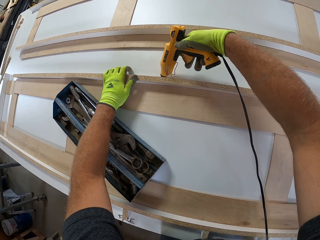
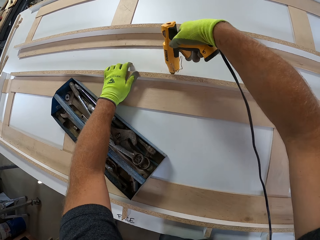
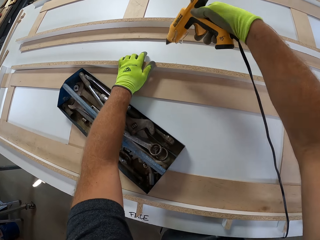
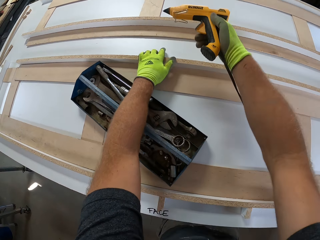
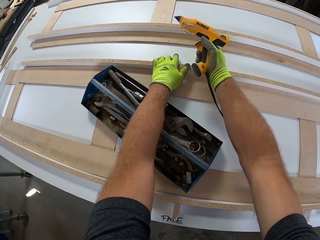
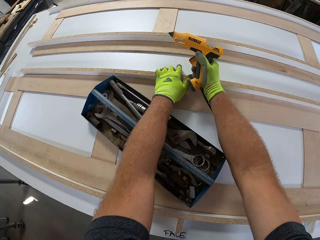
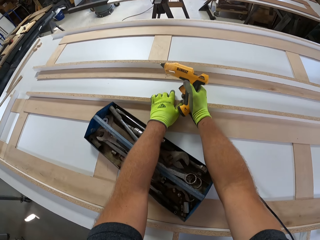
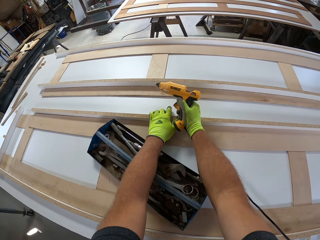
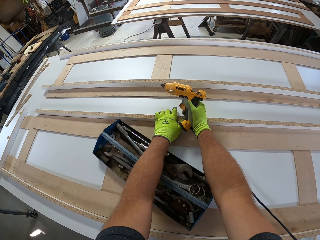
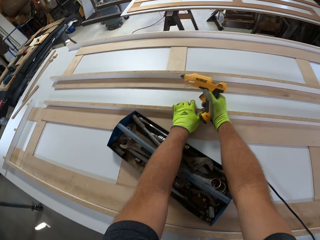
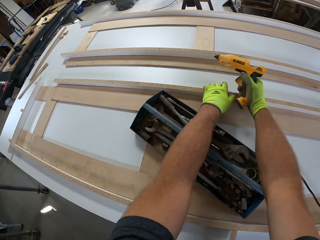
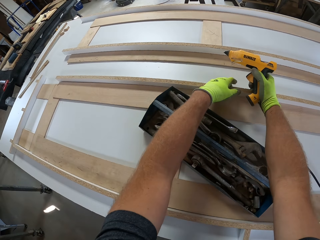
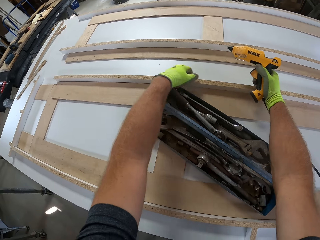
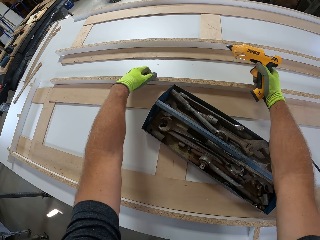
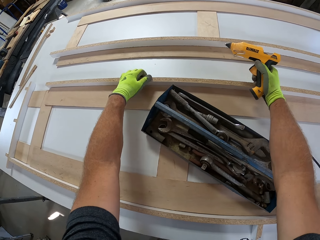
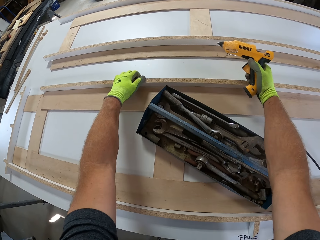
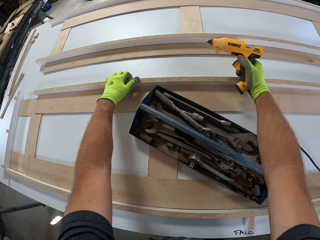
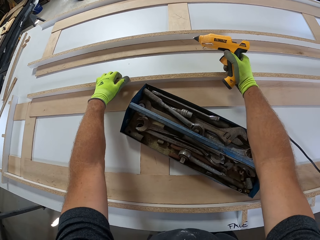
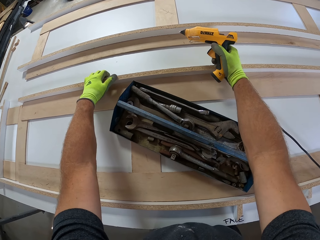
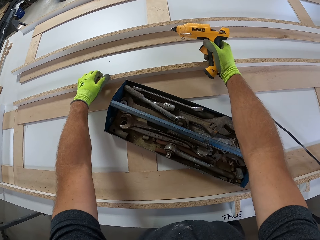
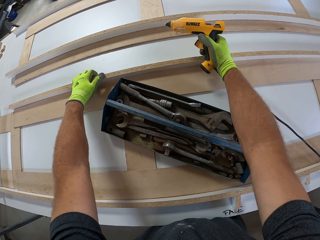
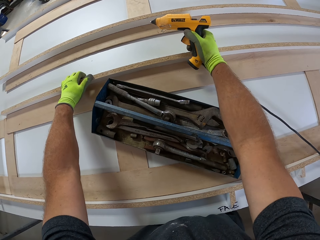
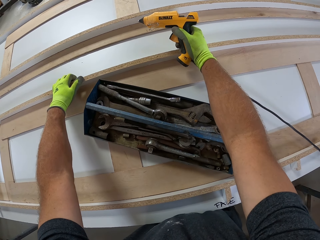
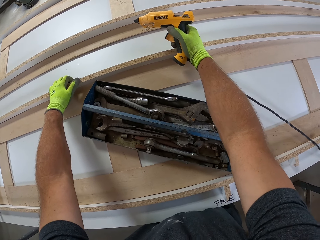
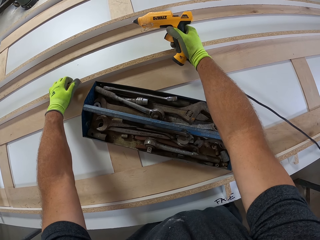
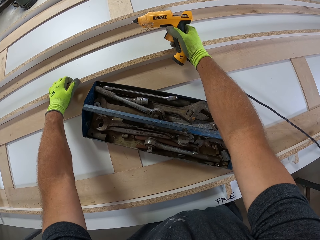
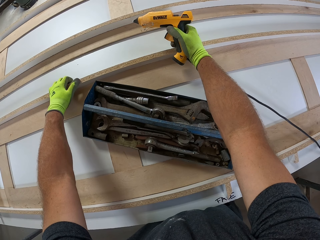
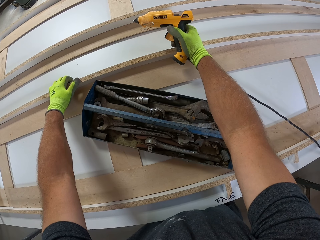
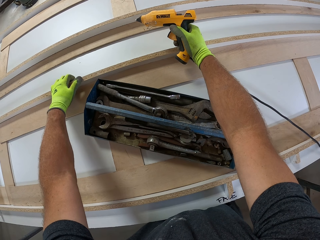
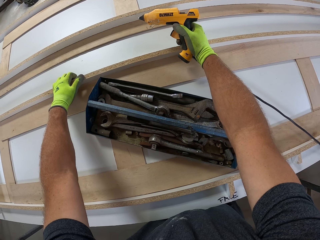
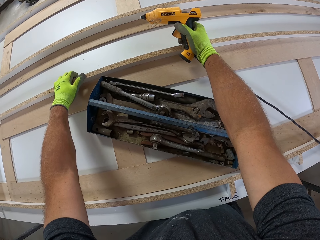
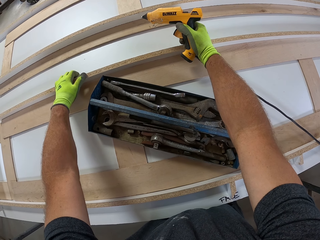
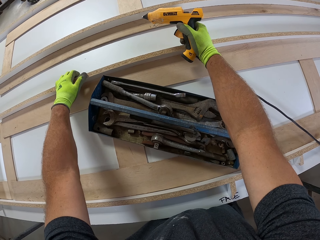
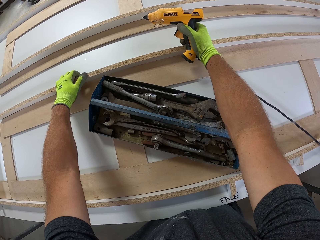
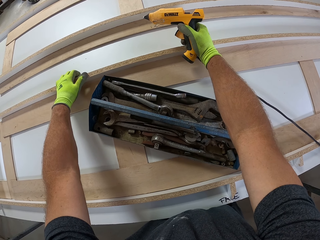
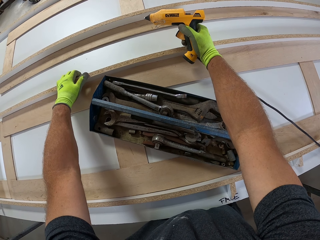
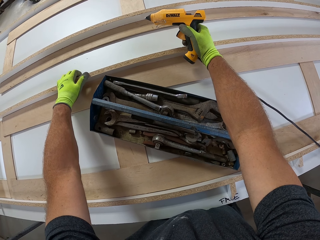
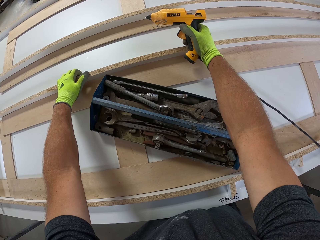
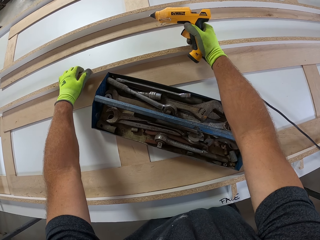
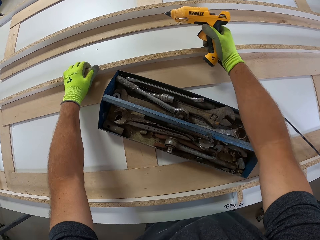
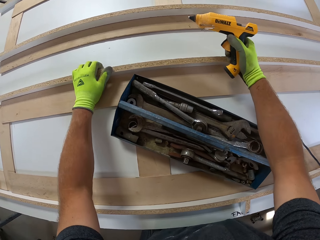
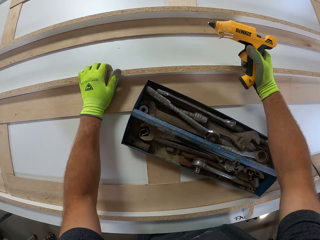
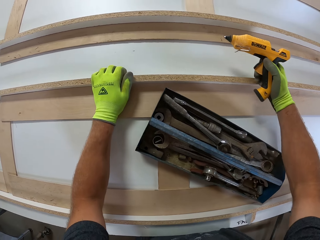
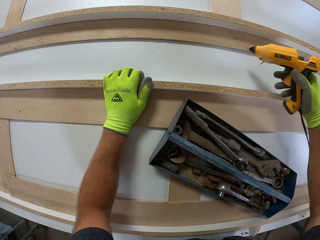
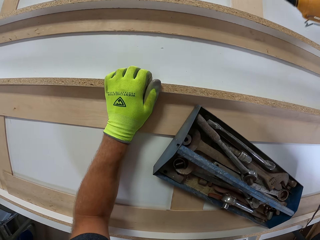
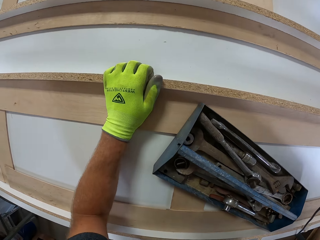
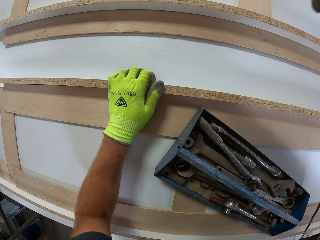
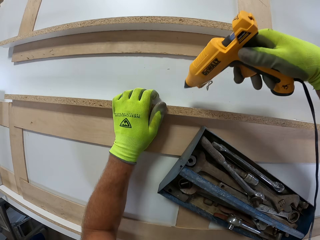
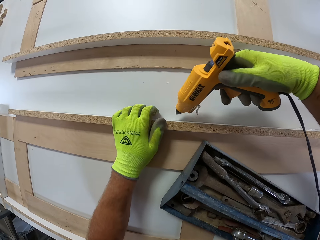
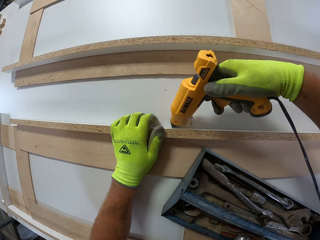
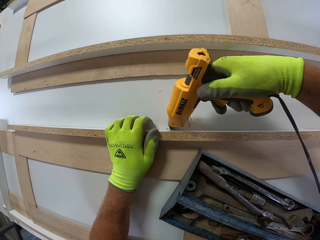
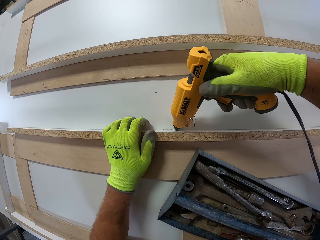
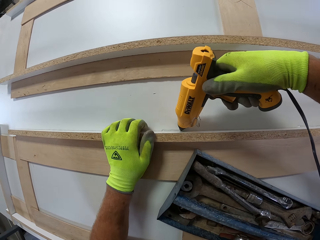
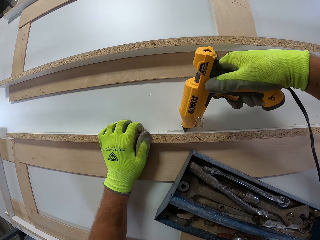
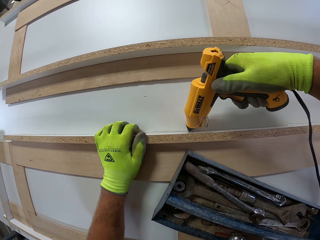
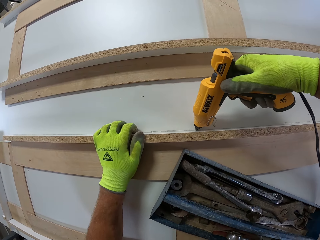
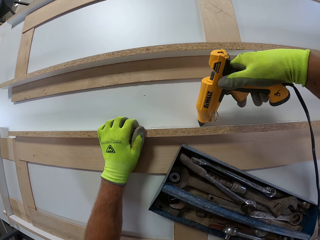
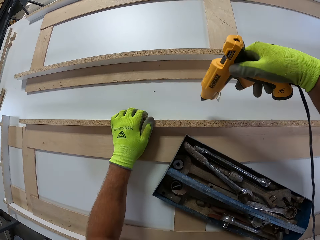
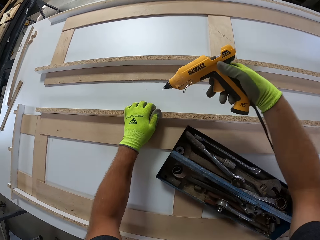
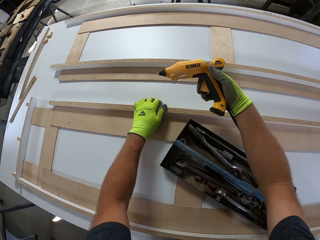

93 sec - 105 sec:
The camera wearer rests his hand on the pool table frame. He moves his left hand. He holds the pool table frame with his left hand. He applies the glue on the pool table frame with the electric glue gun.

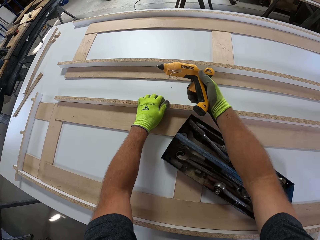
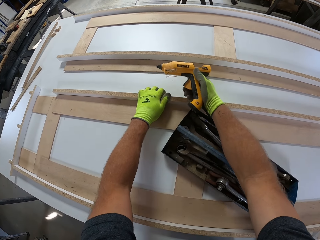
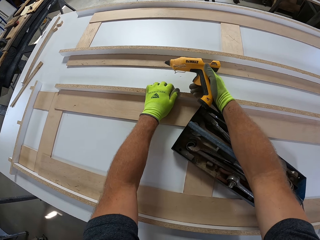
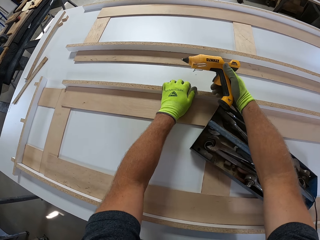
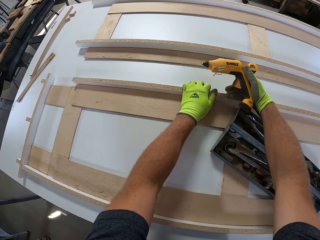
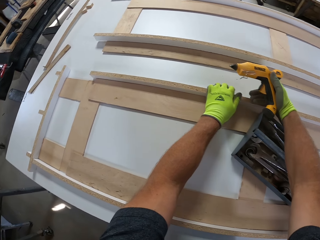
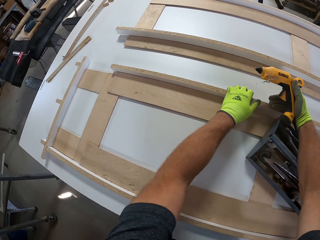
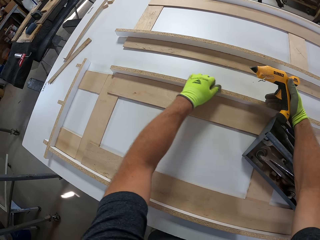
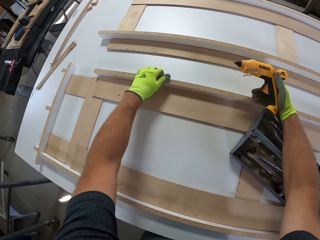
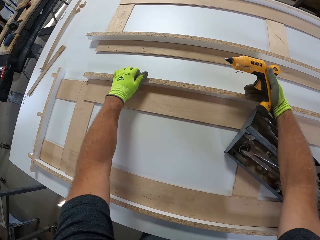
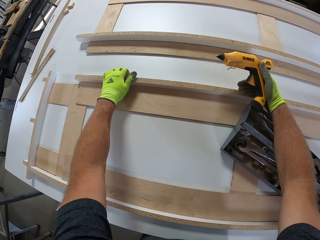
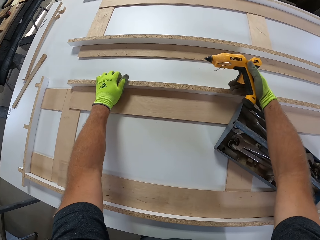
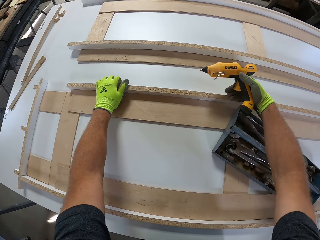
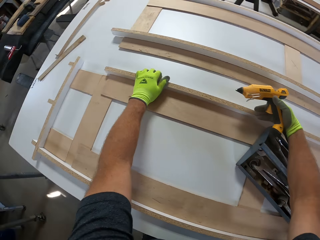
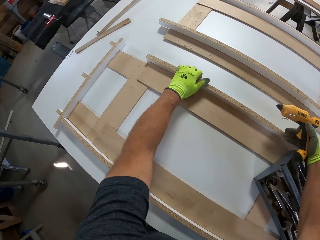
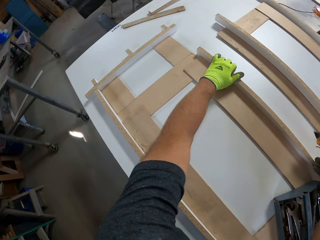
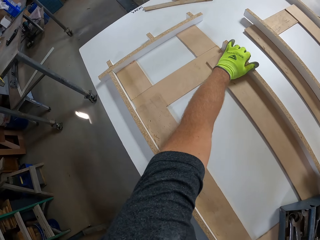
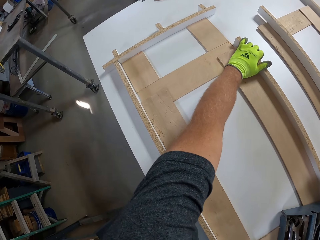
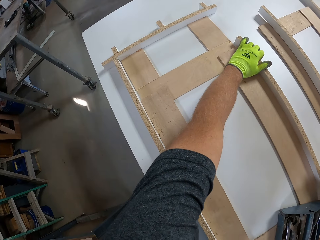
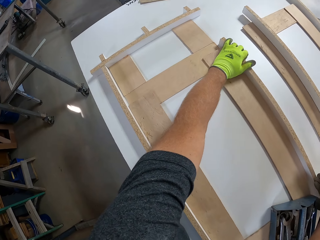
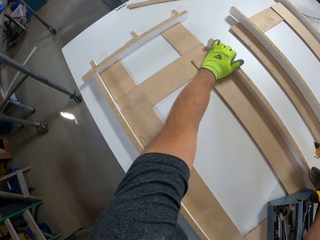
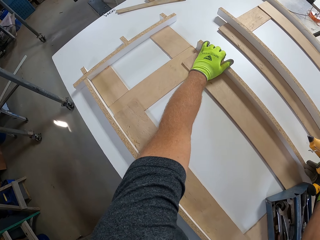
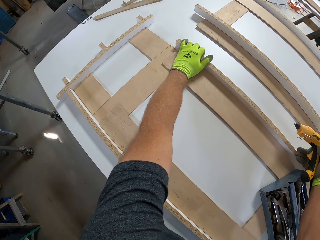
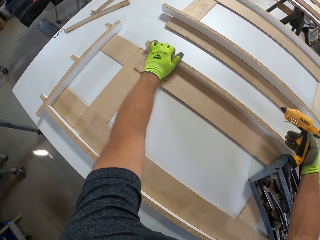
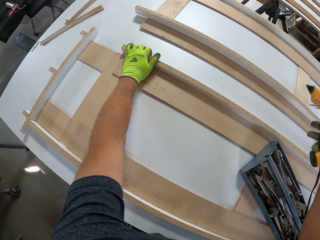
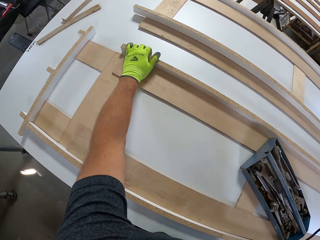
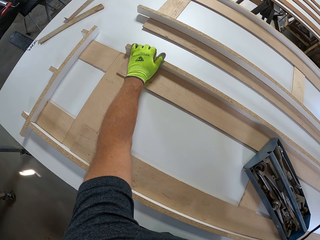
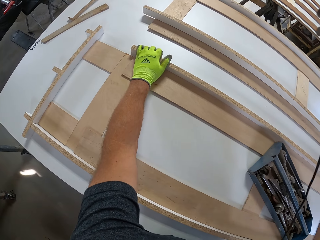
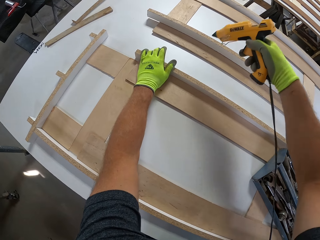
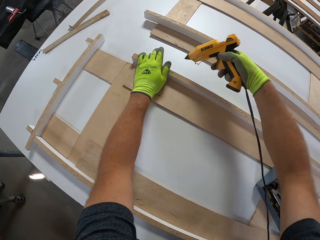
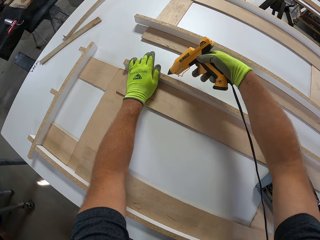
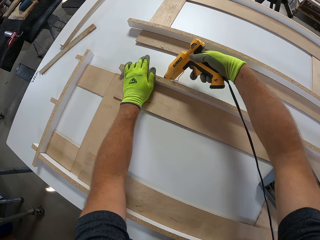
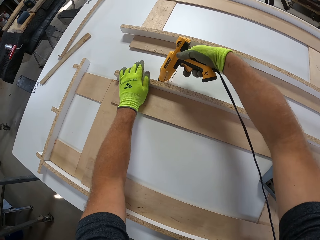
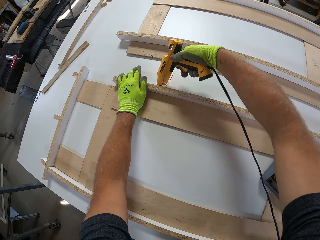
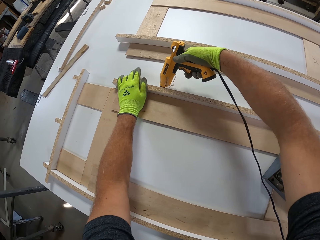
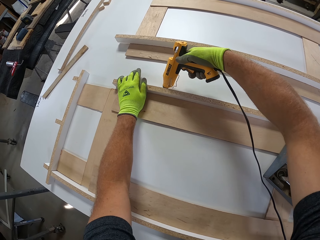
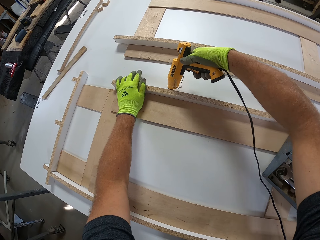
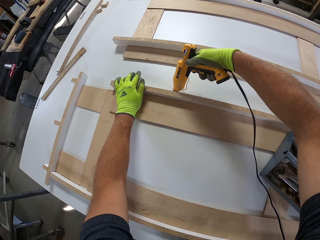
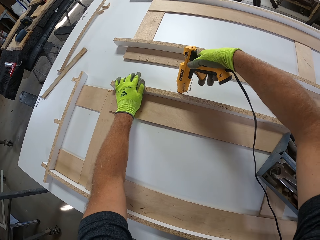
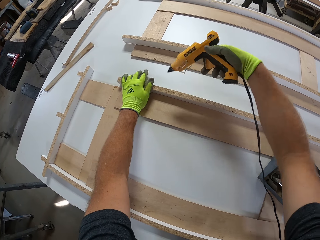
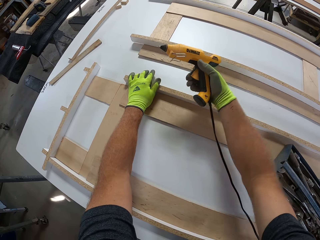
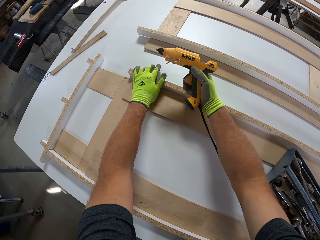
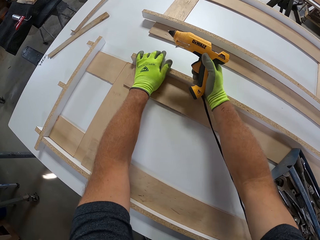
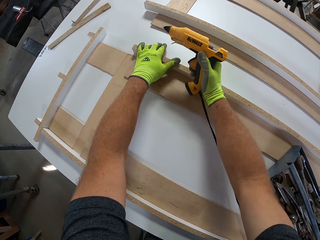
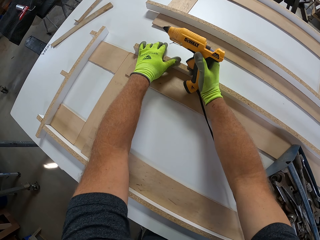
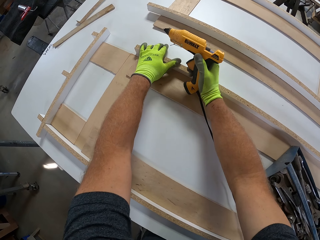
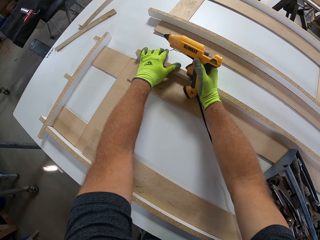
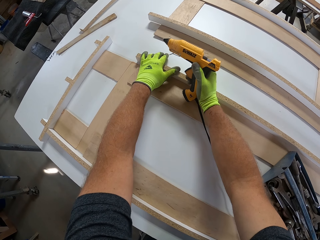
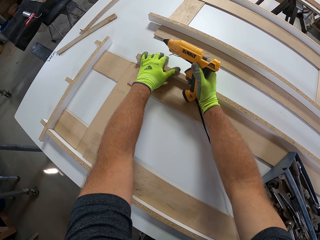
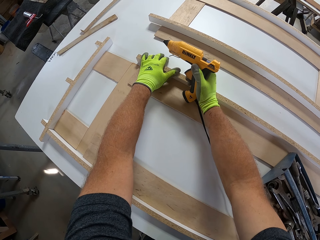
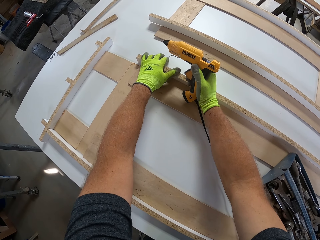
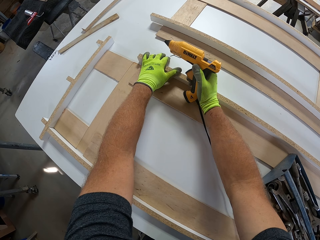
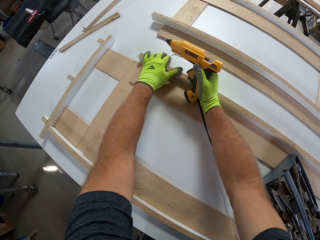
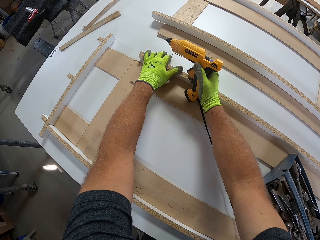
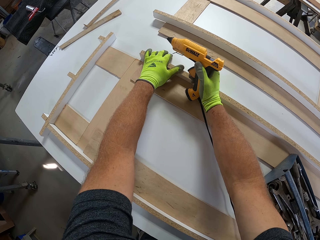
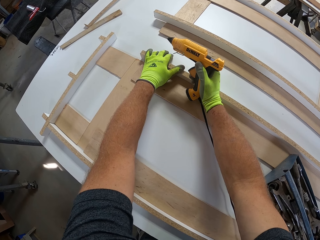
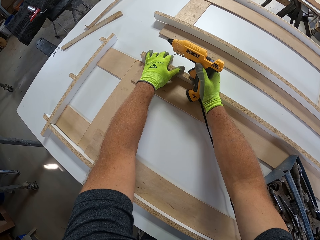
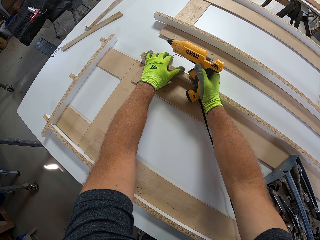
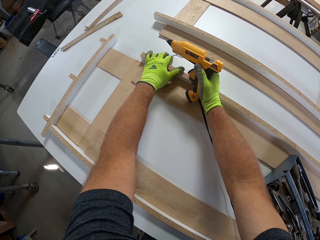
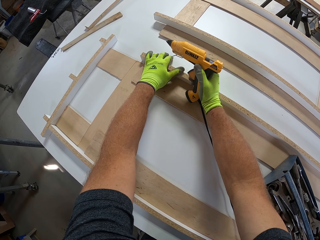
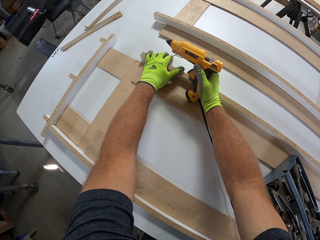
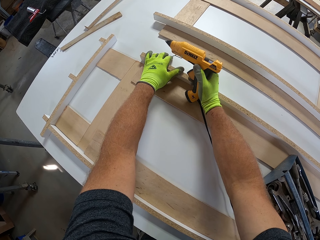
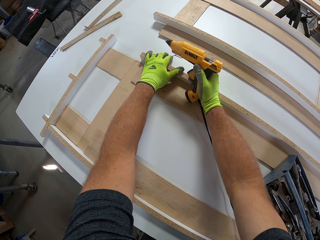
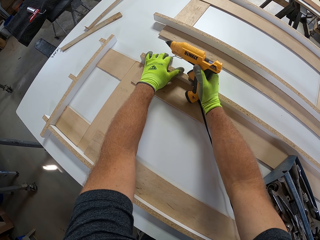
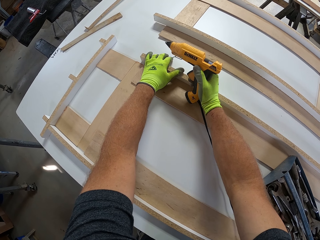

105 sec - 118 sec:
The camera wearer rests his hand on the pool table frame. He moves his left hand. He holds the pool table frame with his left hand. He moves his left hand. He holds the pool table frame with his left hand. He applies the glue on the pool table frame with the electric glue gun. He rests his hands on the pool table frame.
